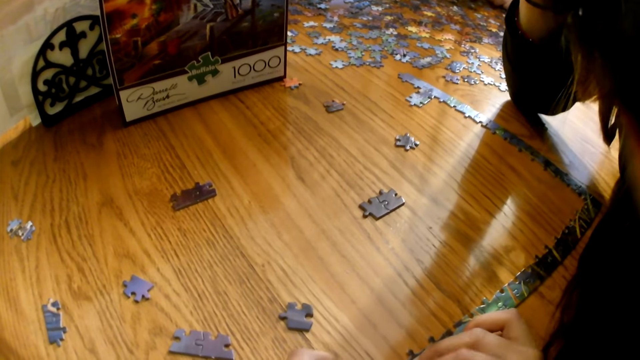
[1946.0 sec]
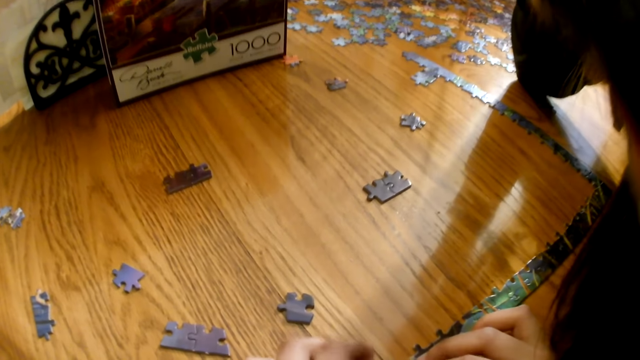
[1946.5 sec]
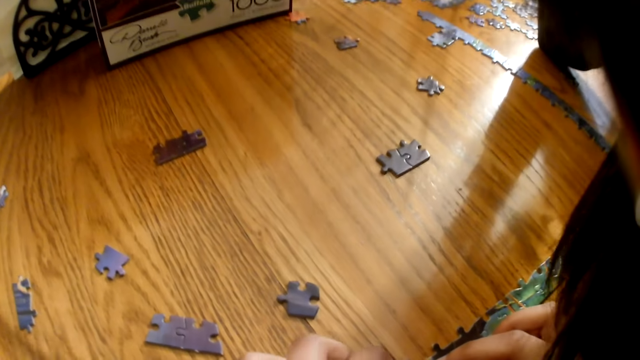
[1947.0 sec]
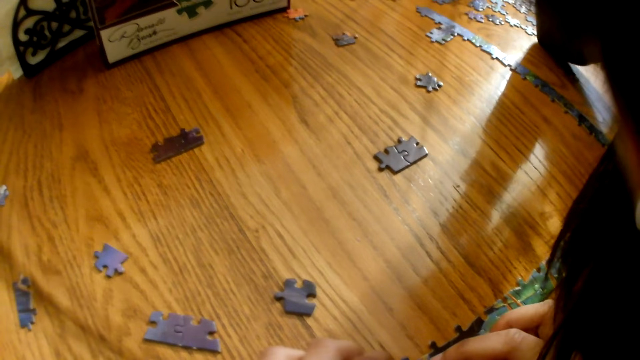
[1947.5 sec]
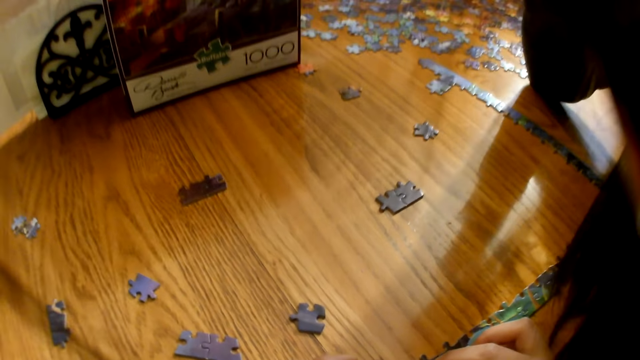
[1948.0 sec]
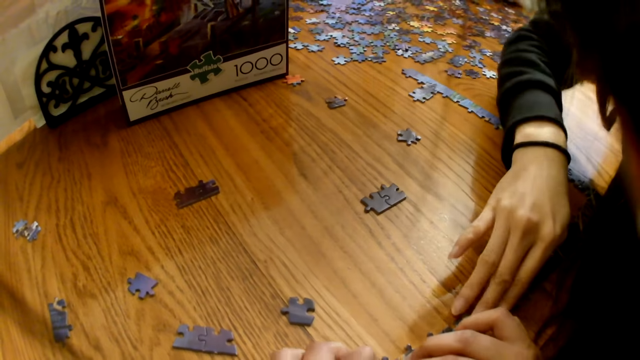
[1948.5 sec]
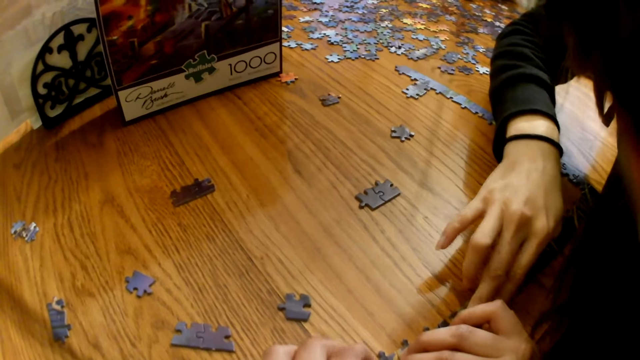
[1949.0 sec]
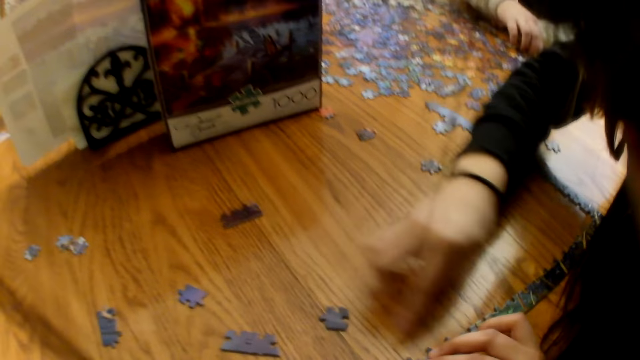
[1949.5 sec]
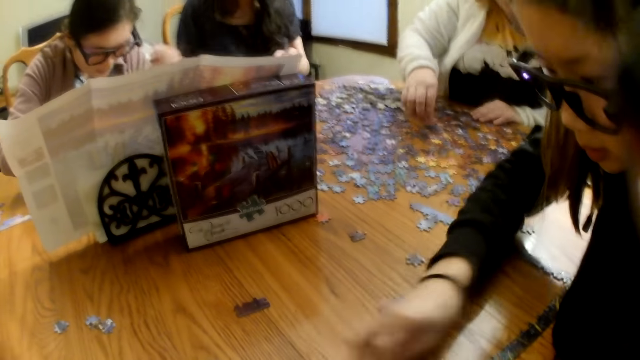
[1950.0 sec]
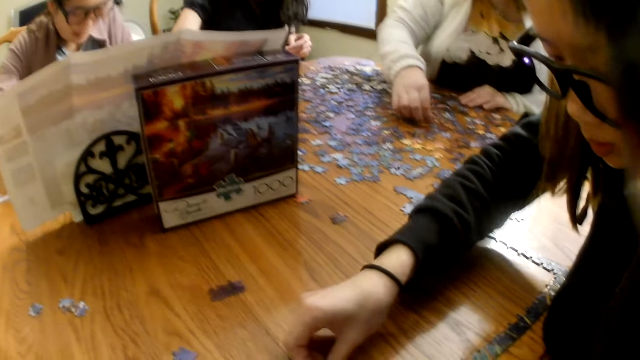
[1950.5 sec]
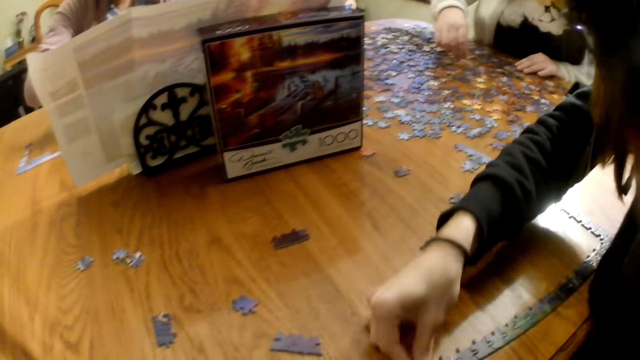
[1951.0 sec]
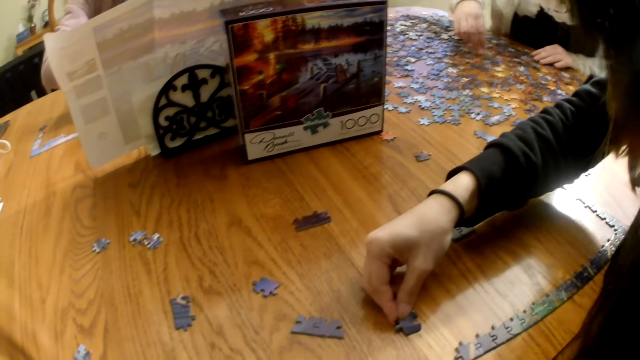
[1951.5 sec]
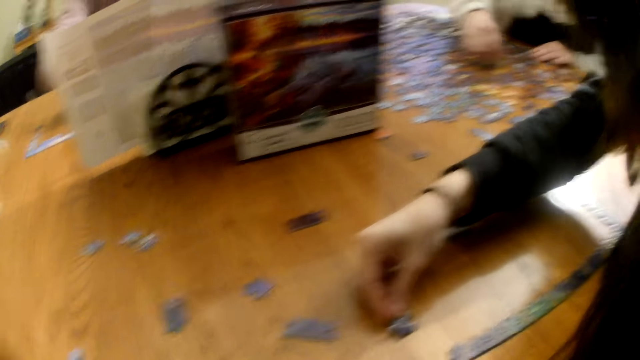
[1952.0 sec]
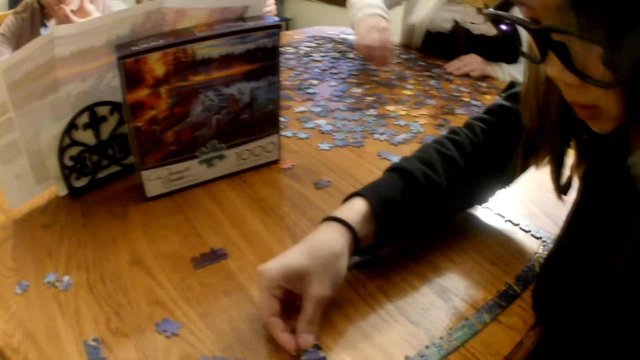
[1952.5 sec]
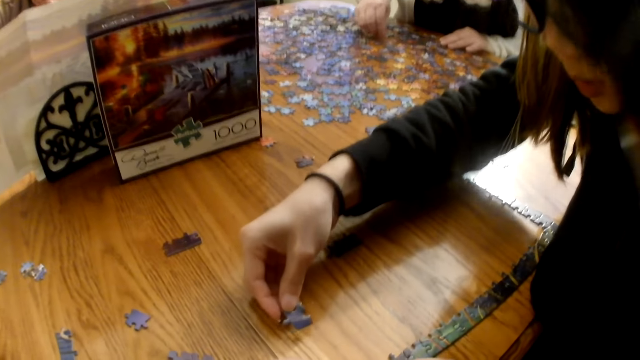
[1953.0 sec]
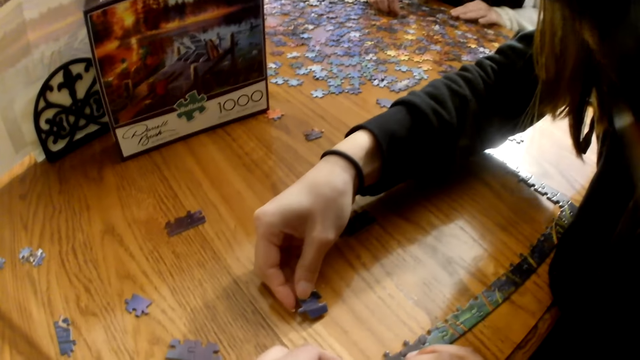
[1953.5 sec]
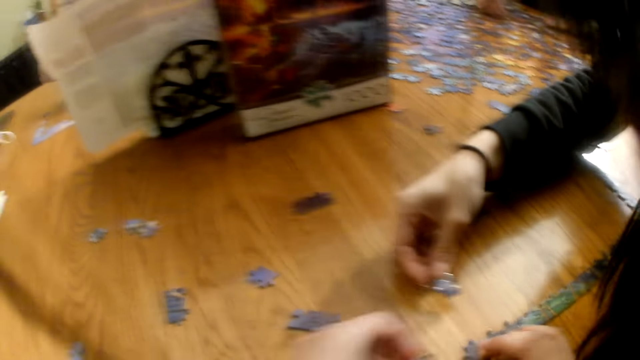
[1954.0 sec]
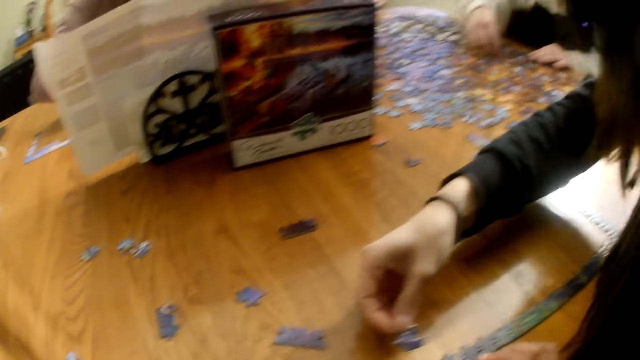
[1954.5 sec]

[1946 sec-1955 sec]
The camera wearer speaks. A woman moves a piece on the table. Another woman moves the pieces on the table. The first woman moves a piece on the table.

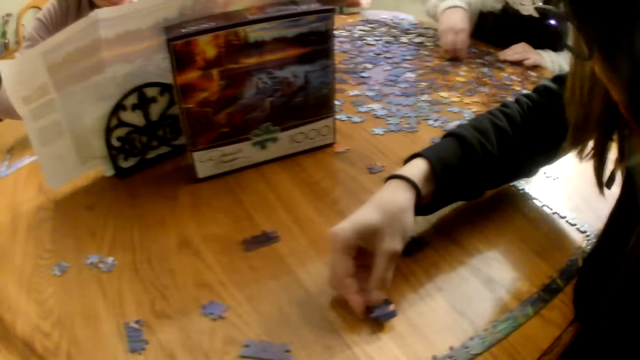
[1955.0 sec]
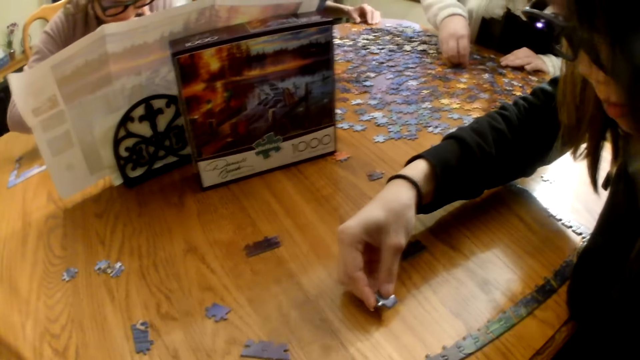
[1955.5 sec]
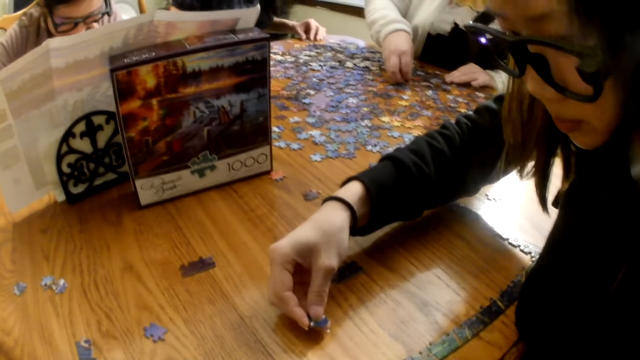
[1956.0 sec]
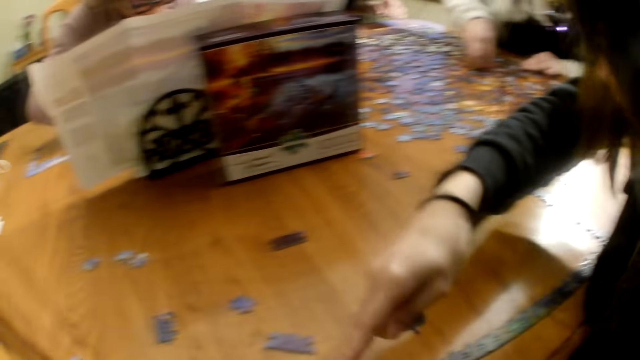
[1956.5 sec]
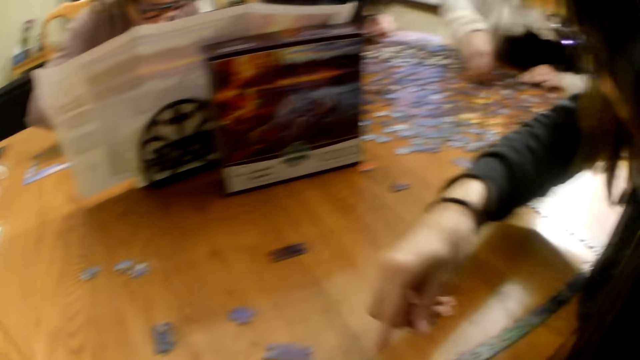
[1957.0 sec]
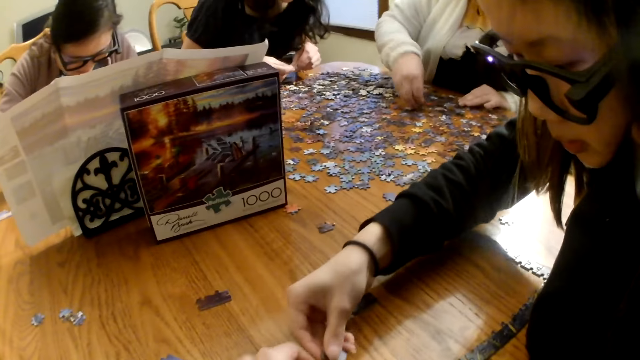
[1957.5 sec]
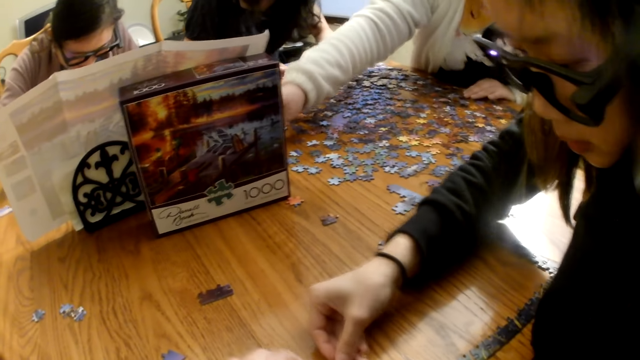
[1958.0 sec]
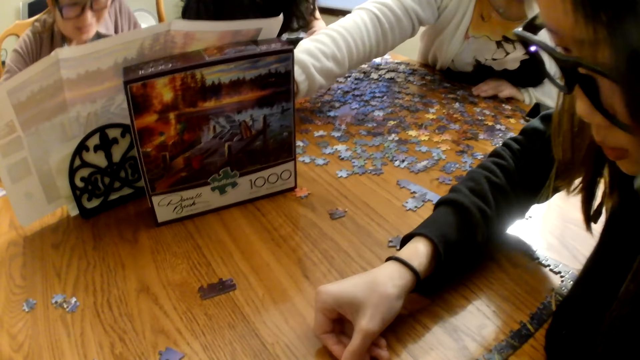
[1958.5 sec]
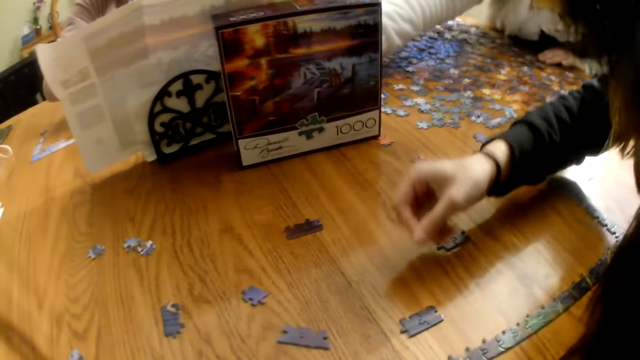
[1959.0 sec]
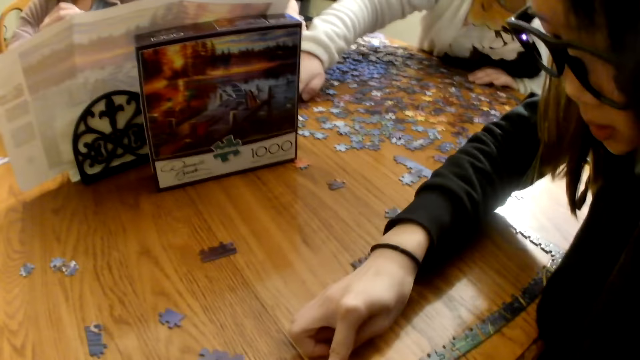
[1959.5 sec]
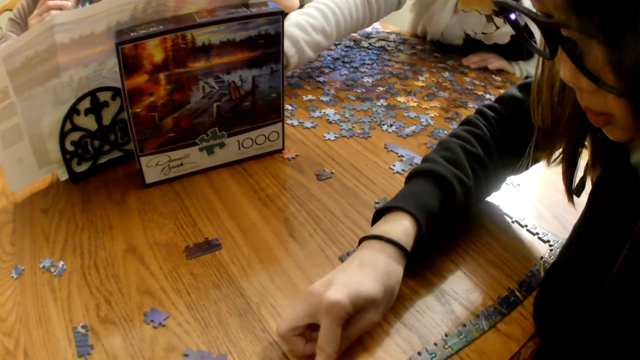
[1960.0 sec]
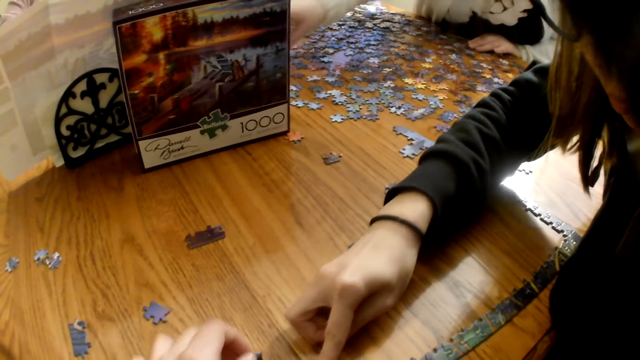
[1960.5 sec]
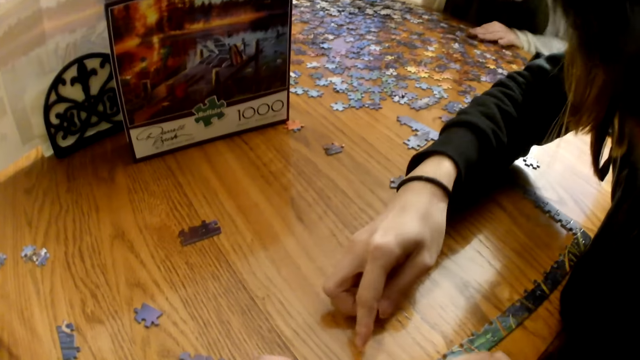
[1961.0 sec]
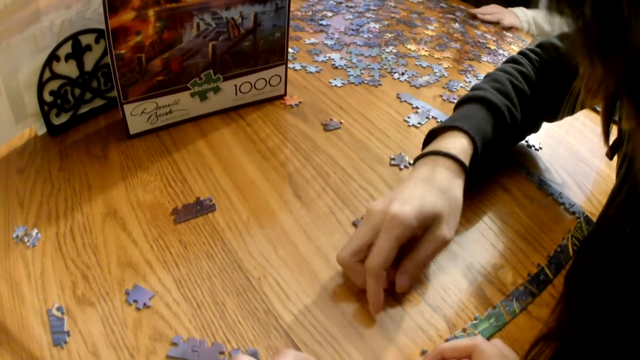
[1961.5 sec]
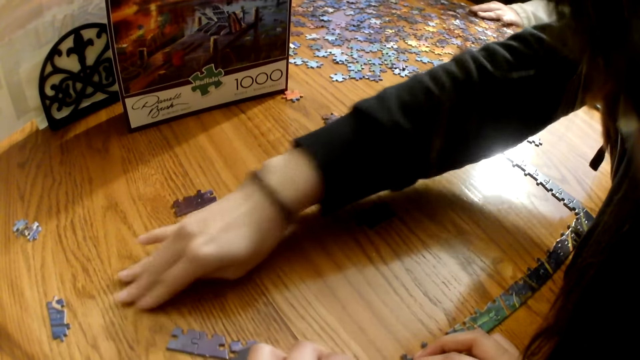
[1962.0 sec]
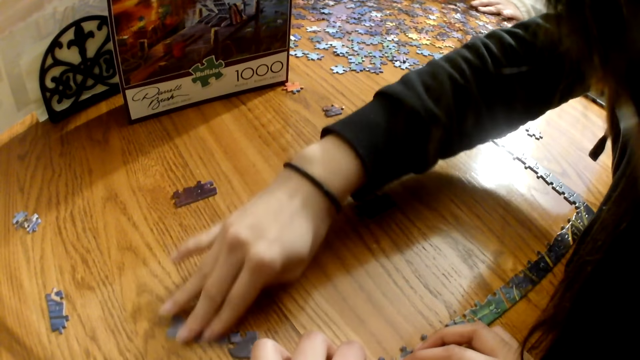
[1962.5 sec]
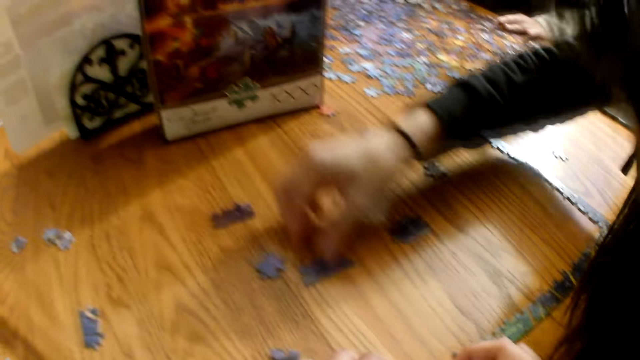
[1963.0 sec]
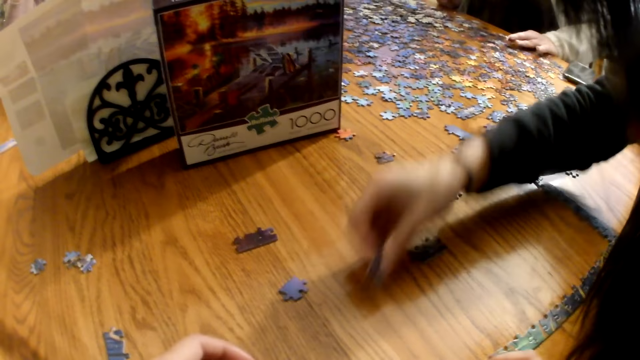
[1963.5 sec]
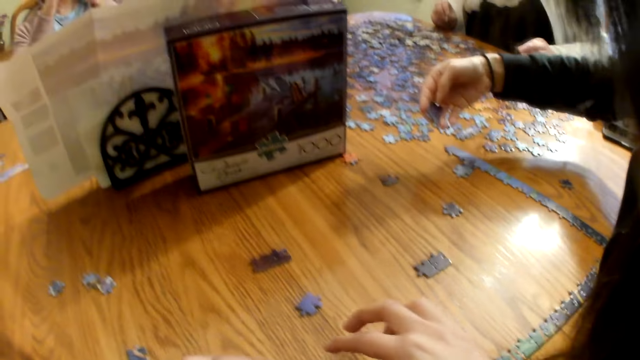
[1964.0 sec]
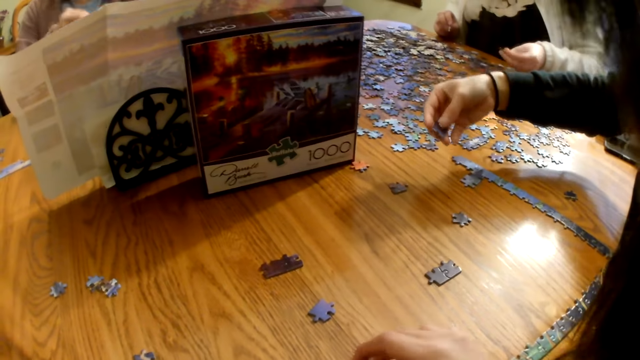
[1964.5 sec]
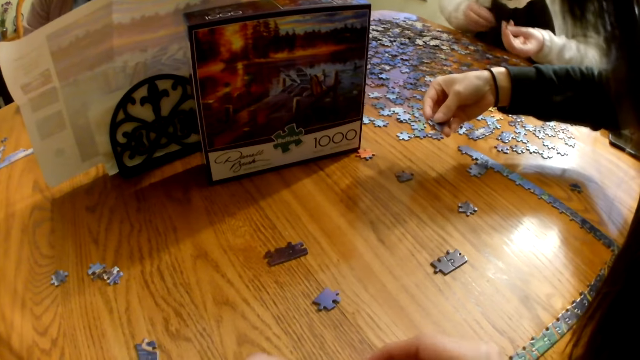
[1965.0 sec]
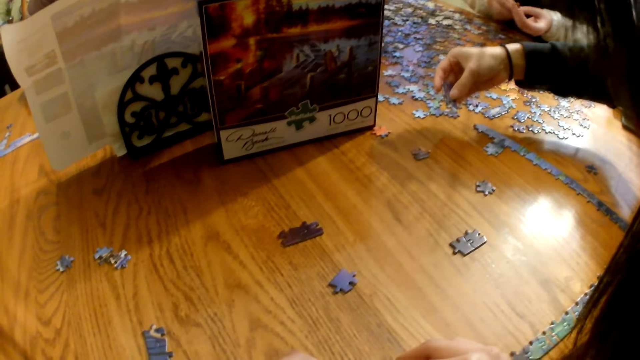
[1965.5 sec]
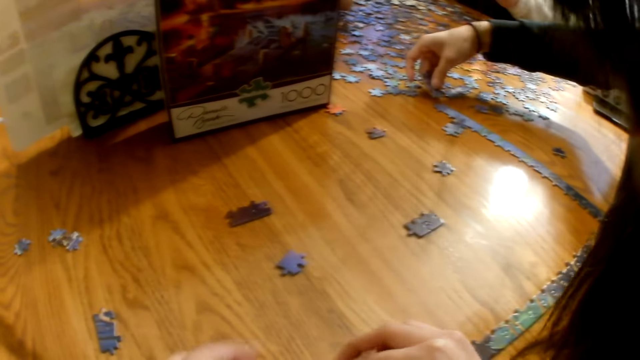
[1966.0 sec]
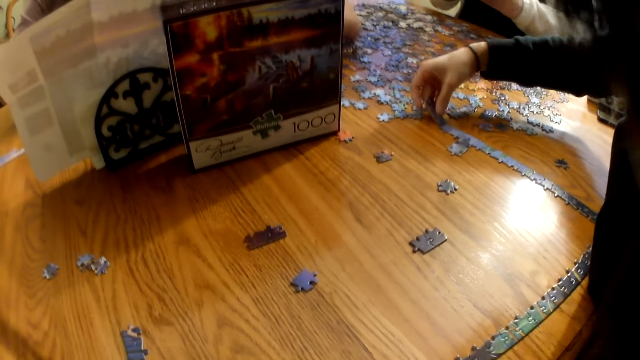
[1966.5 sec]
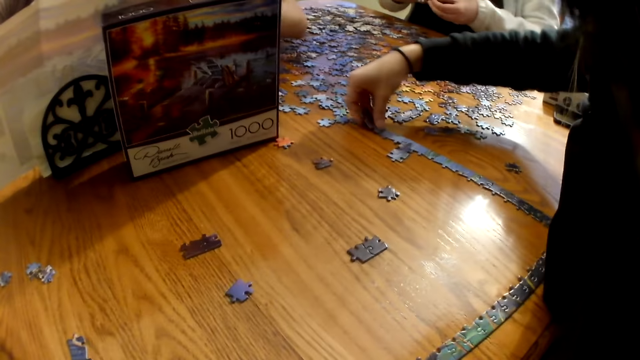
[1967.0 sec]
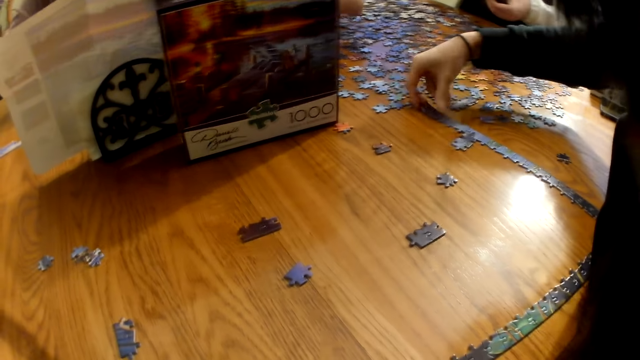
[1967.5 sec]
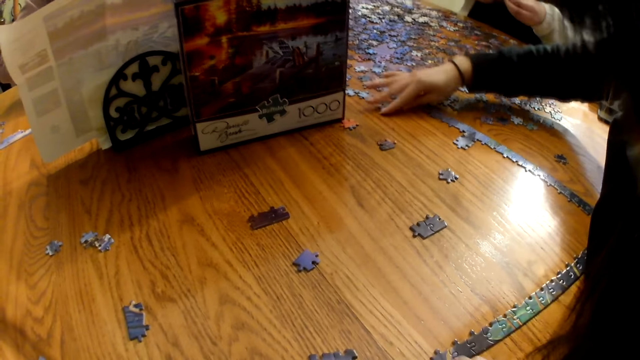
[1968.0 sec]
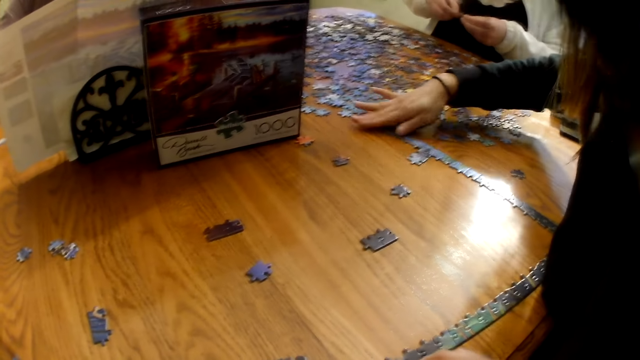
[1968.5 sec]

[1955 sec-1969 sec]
A woman touches the piece on the hand. Another woman moves the pieces on the table. The first woman moves a piece on the table, looks at the piece, and moves a piece on the table.
